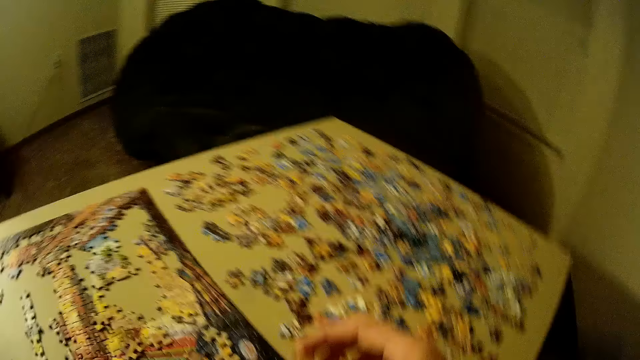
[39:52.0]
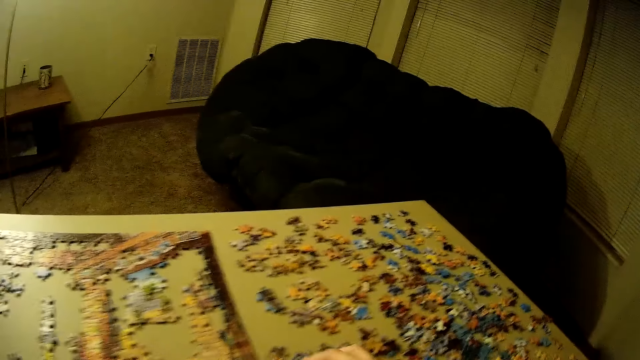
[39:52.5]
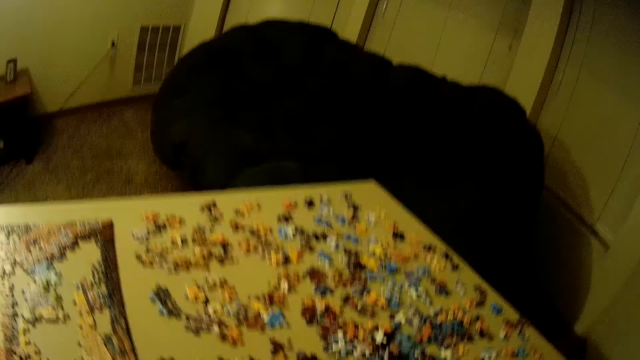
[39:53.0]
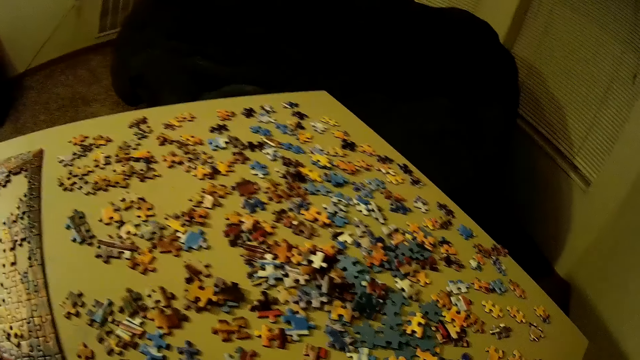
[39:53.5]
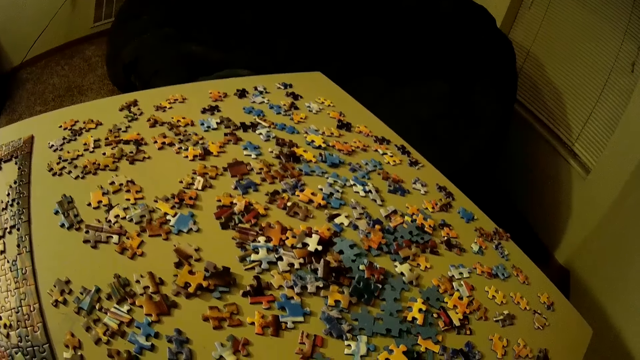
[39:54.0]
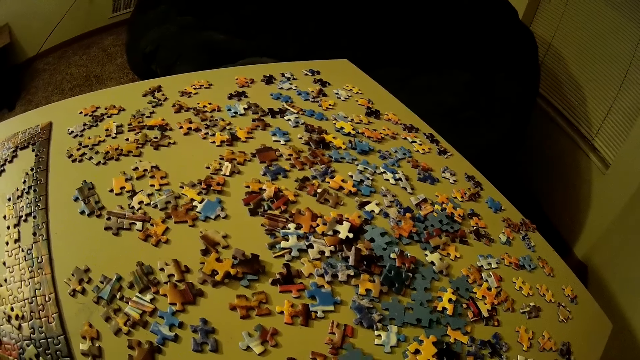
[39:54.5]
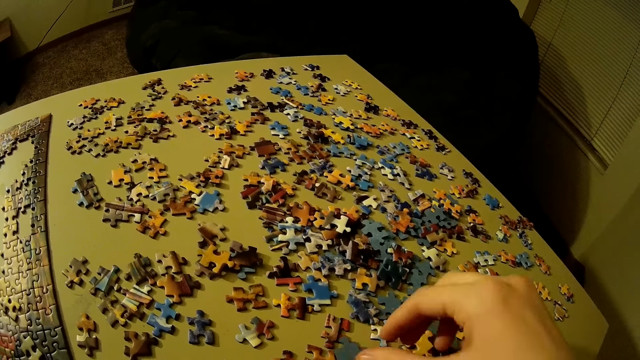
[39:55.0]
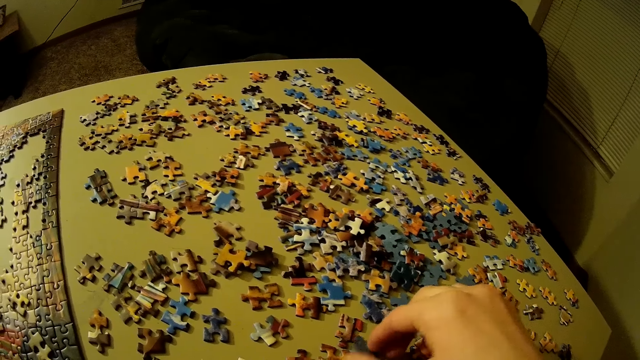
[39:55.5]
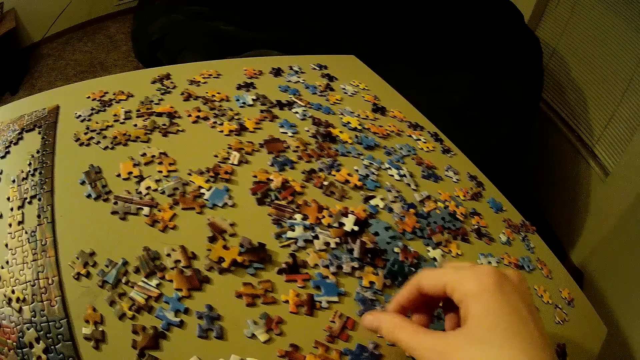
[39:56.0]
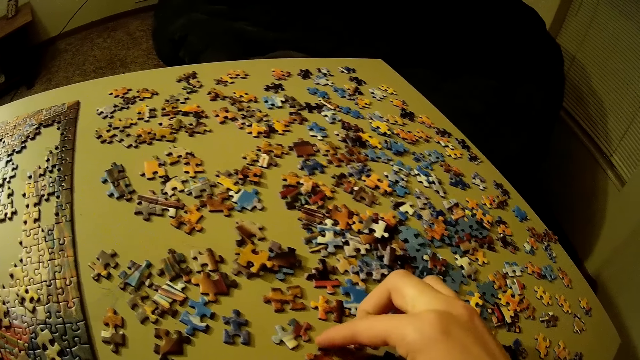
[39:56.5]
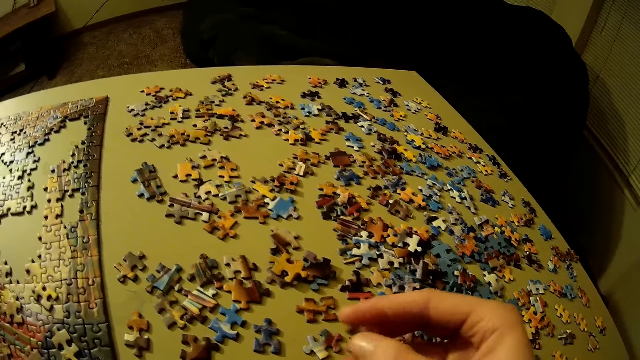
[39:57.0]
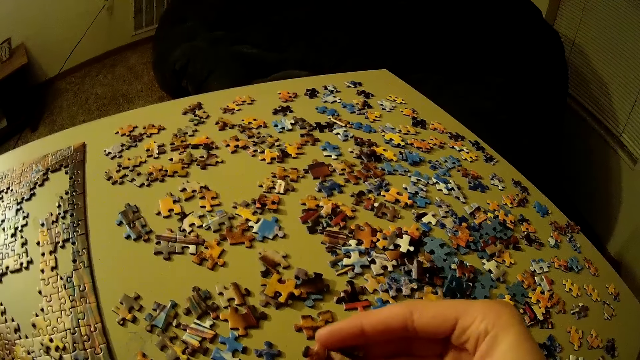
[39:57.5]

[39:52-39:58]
The camera wearer lifts his right hand. He looks at the jigsaw puzzle. He puts his hand on a puzzle piece. He picks up another piece of puzzle on the table. He holds the puzzle piece.

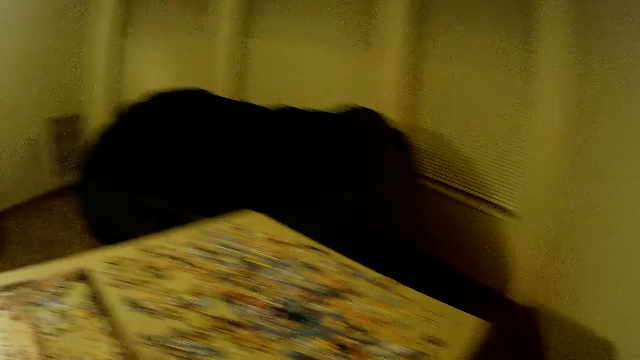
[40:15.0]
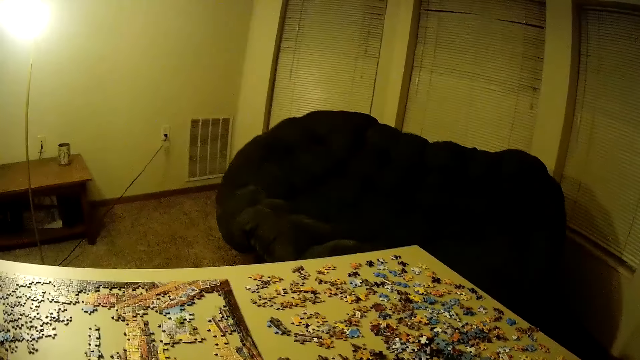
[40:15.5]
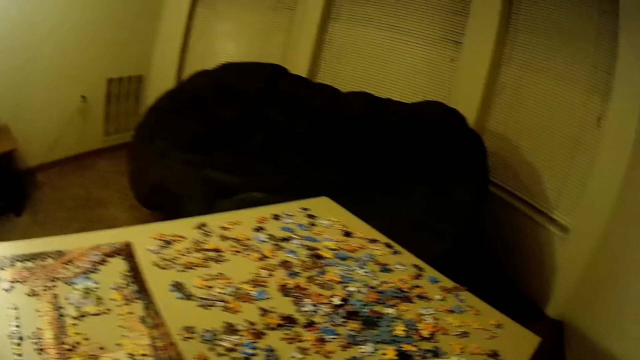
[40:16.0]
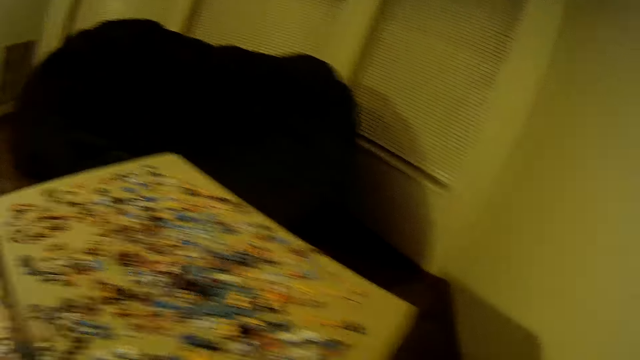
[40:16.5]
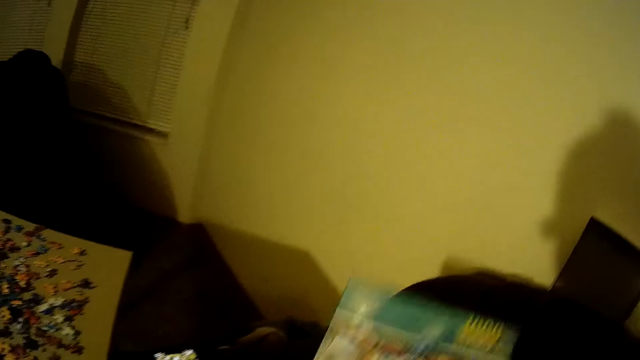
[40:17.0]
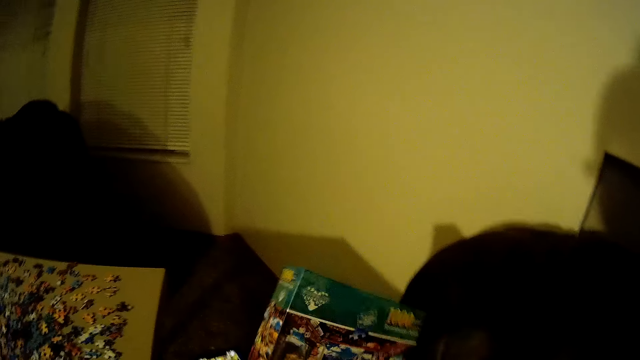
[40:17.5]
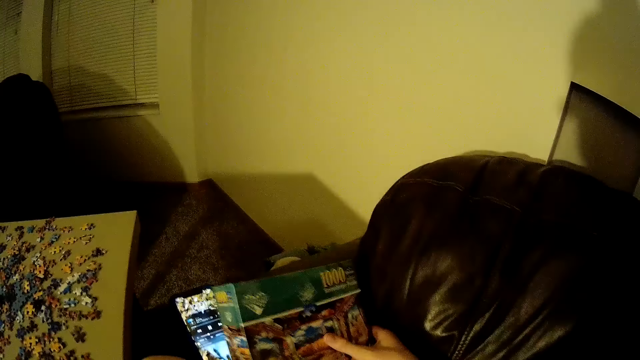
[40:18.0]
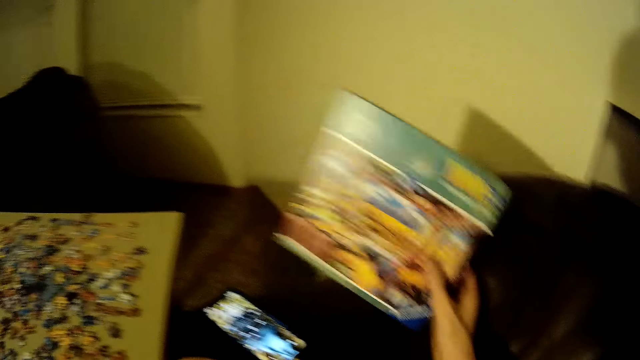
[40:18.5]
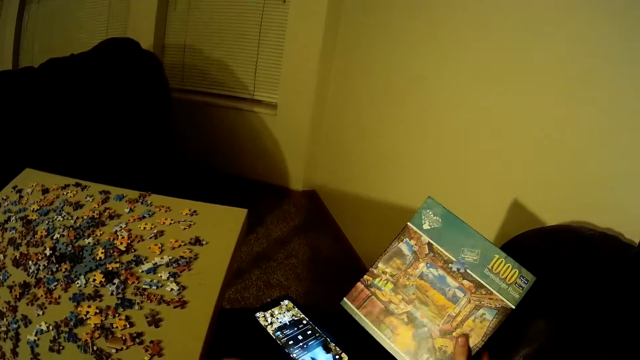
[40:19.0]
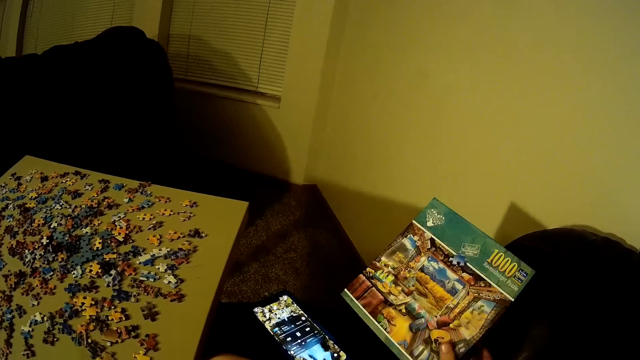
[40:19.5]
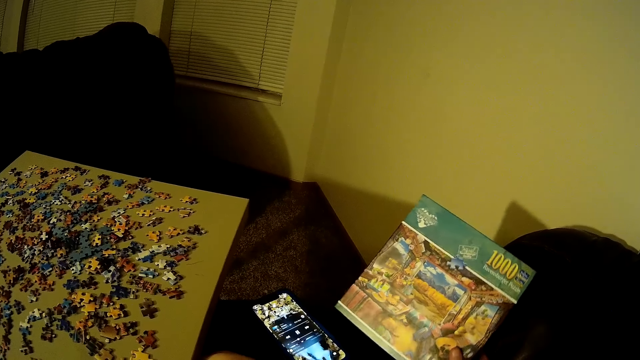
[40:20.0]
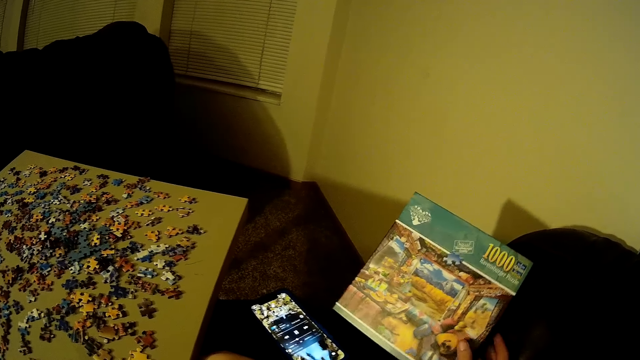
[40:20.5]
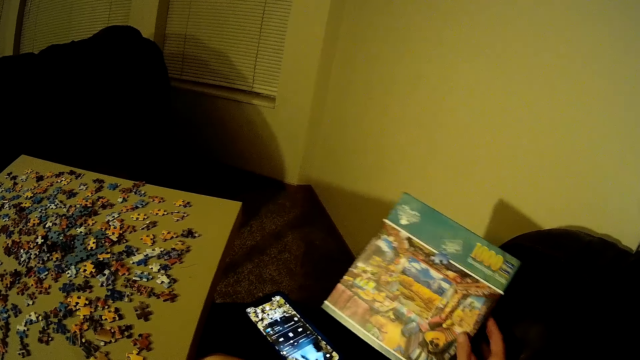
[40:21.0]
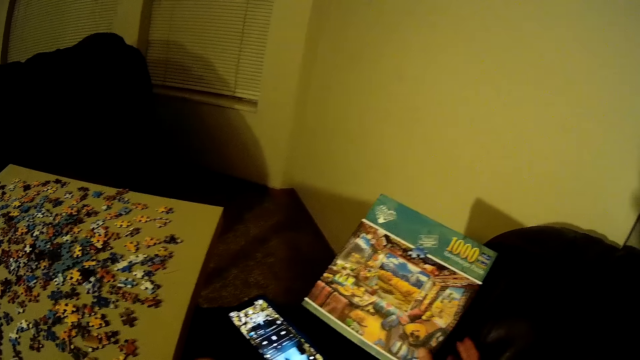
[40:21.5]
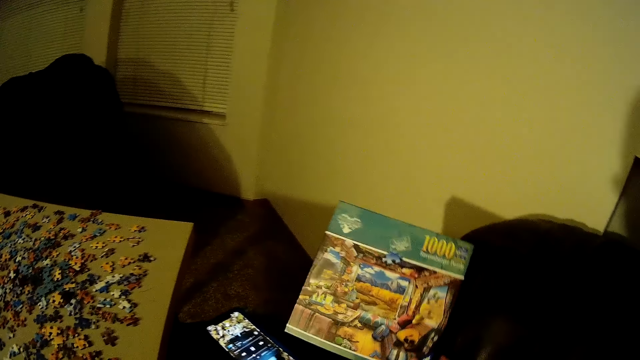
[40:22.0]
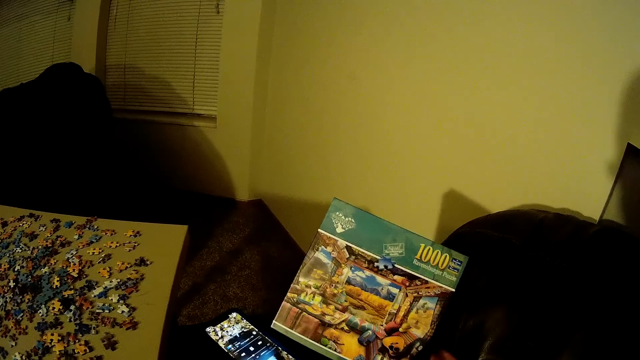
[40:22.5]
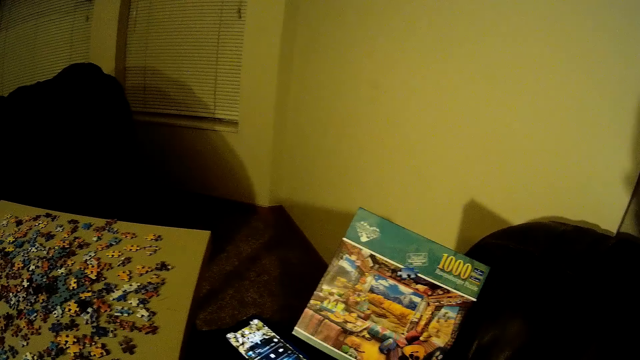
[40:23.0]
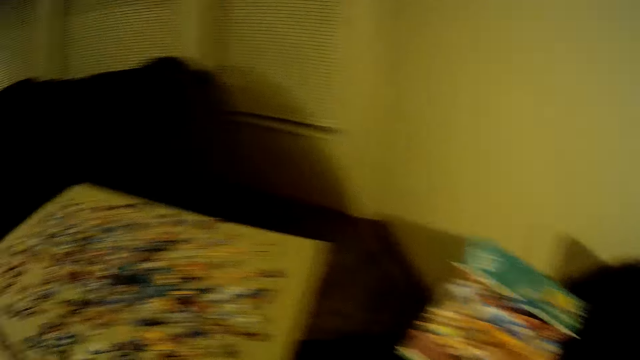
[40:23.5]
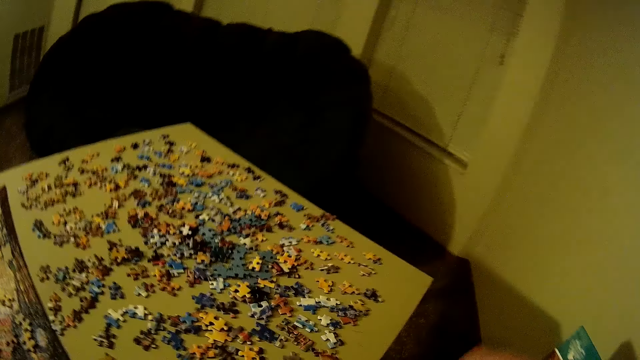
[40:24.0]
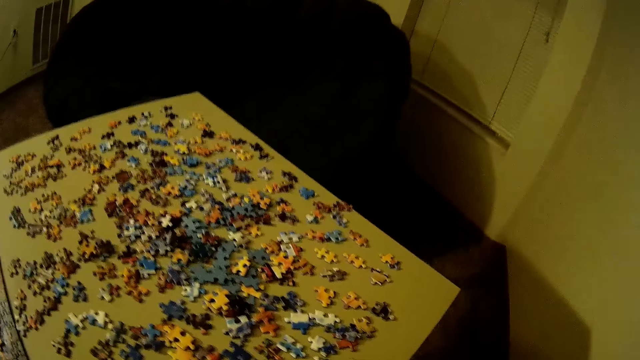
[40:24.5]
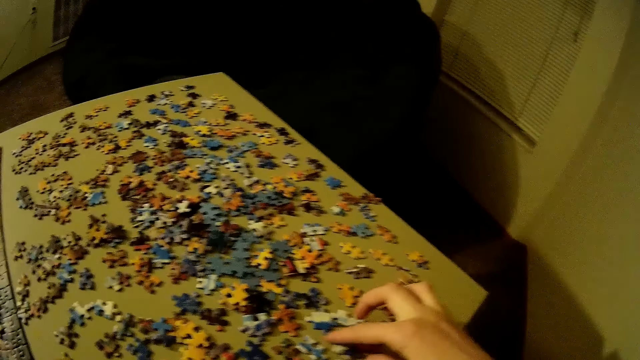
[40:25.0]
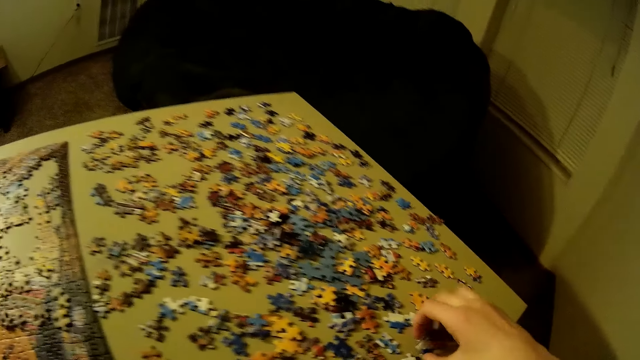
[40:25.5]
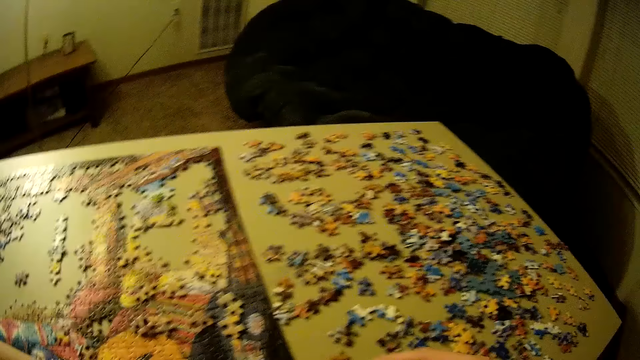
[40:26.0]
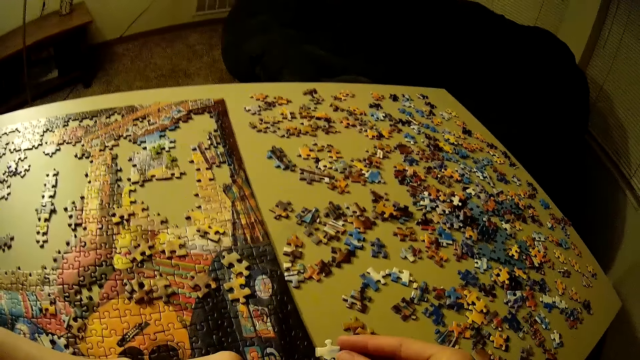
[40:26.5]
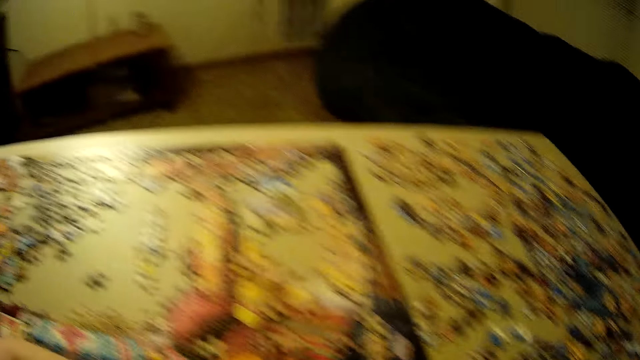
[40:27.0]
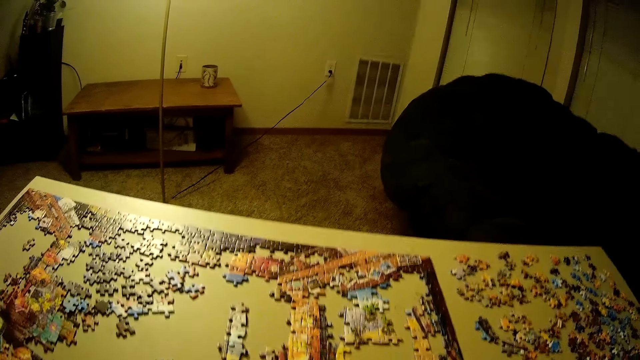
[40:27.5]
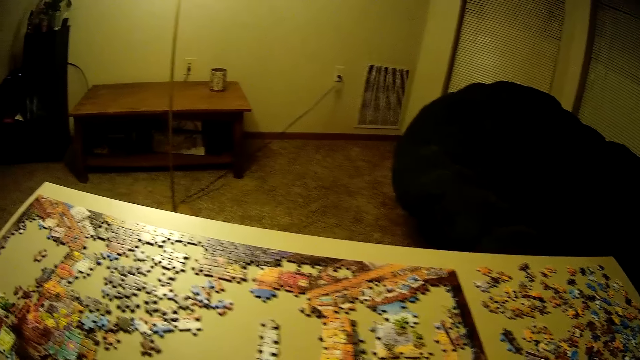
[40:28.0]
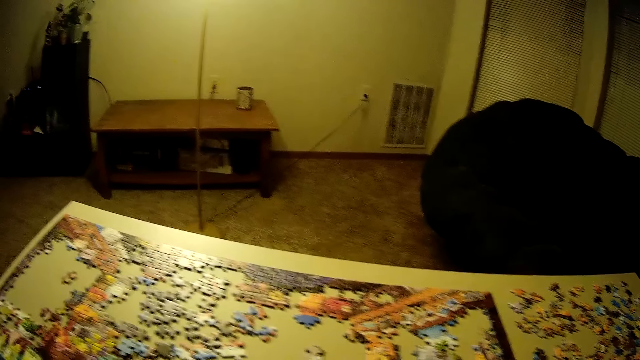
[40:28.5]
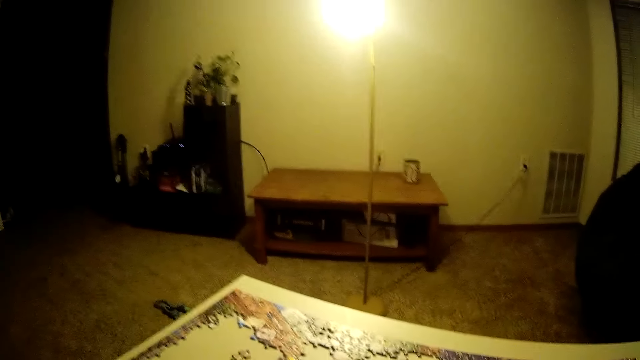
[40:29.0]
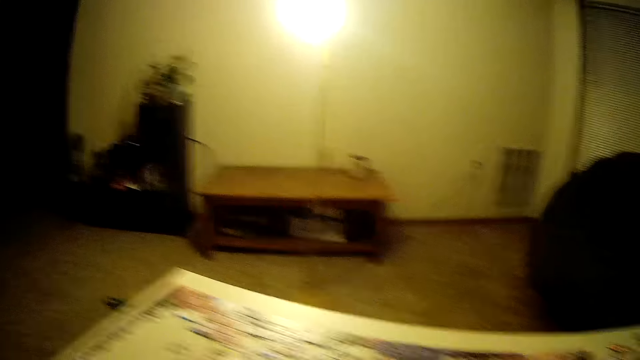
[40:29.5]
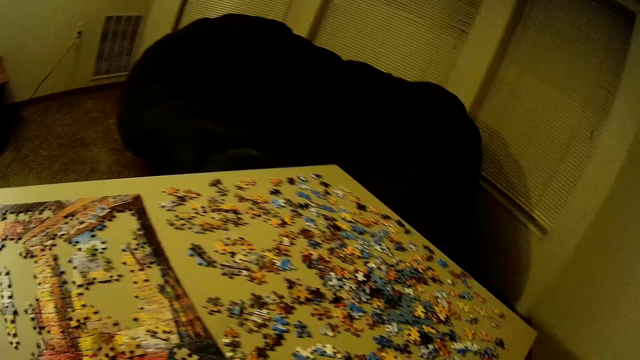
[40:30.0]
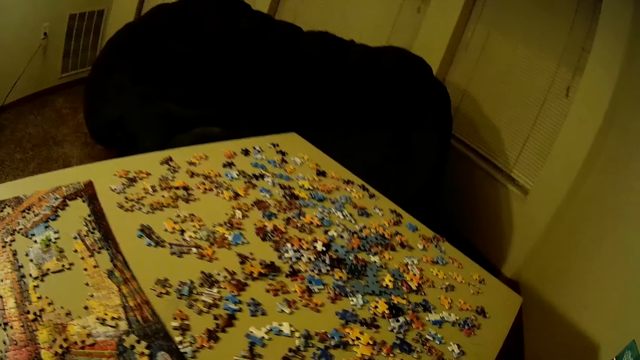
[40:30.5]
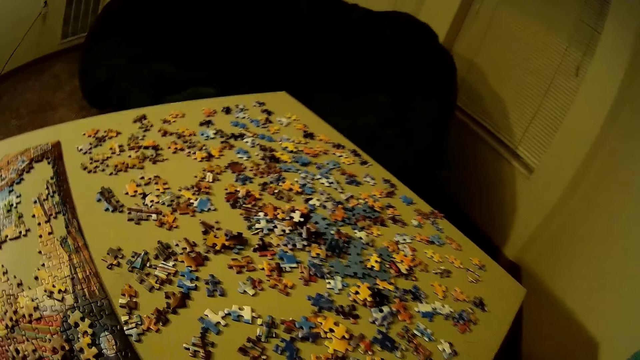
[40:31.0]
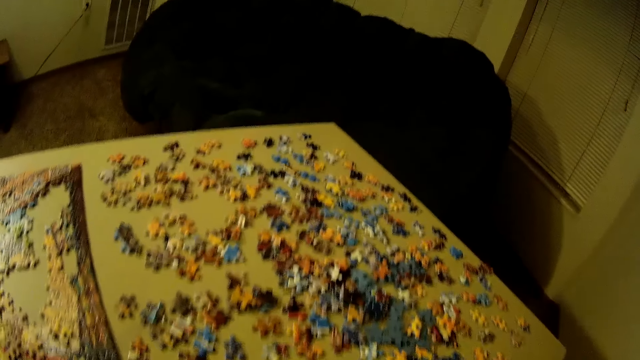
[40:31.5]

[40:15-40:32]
The camera wearer looks at the jigsaw puzzle. He holds the reference book. He moves the box on the couch with his right hand. He lifts the reference book. He places the reference book on a seat. He pulls the reference book. He turns to the jigsaw puzzle. He picks up another piece of puzzle on the table. He turns to the left. He turns to the right.
